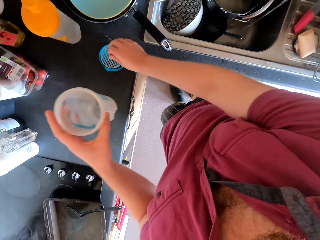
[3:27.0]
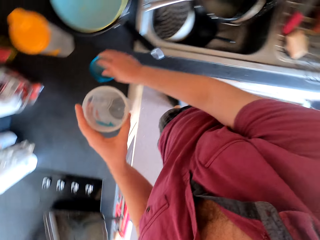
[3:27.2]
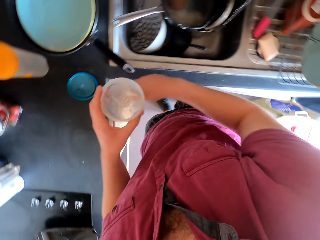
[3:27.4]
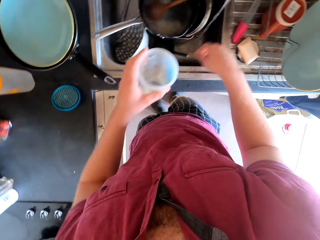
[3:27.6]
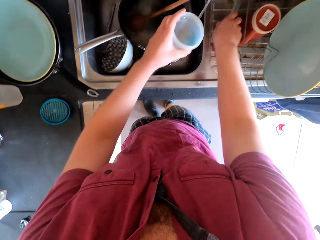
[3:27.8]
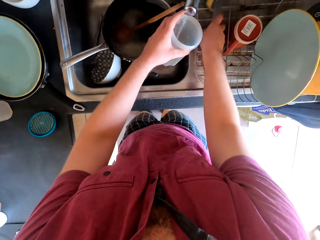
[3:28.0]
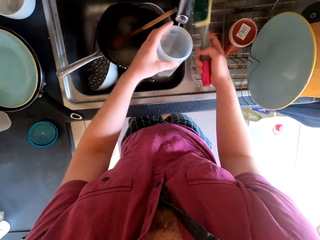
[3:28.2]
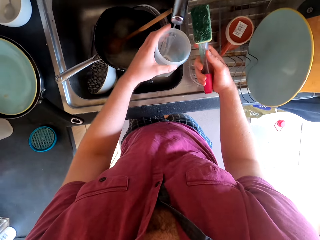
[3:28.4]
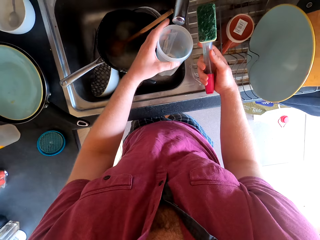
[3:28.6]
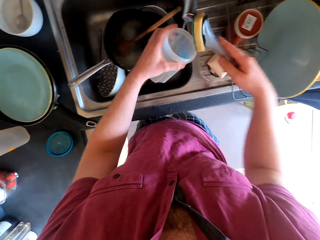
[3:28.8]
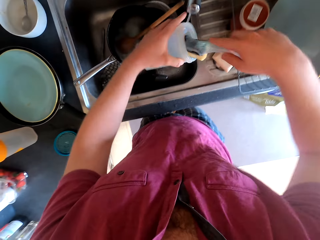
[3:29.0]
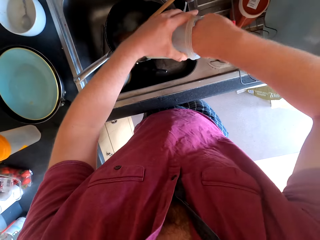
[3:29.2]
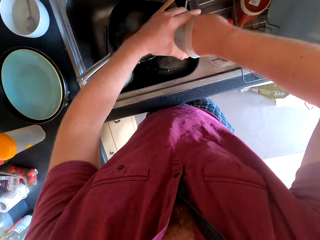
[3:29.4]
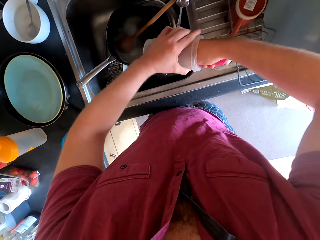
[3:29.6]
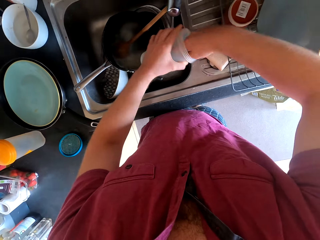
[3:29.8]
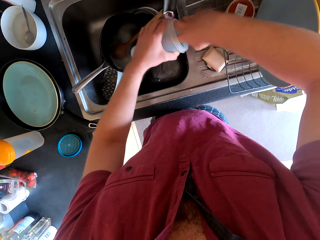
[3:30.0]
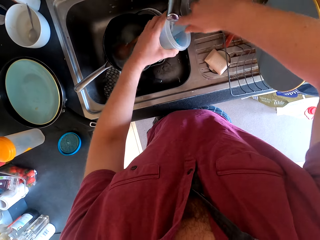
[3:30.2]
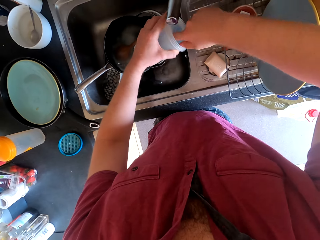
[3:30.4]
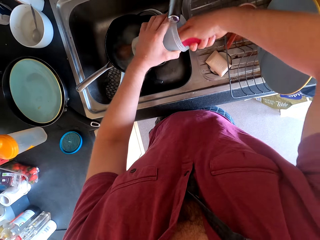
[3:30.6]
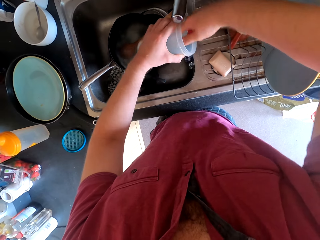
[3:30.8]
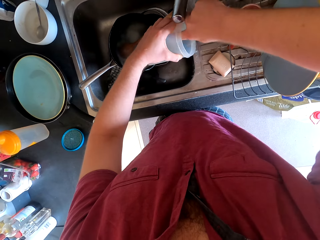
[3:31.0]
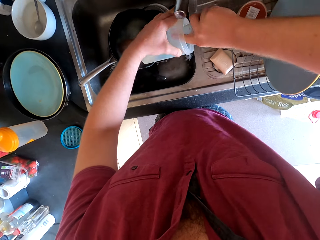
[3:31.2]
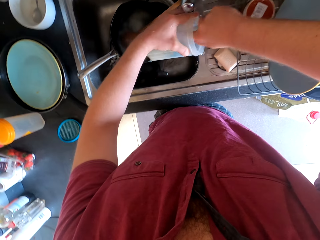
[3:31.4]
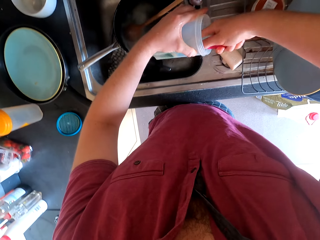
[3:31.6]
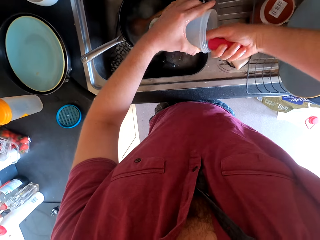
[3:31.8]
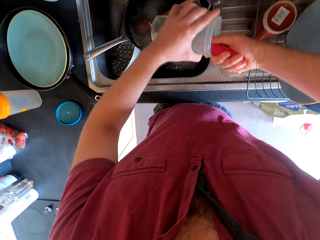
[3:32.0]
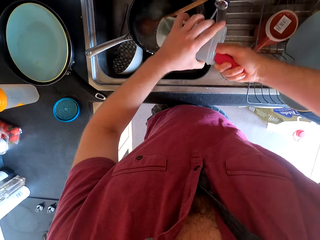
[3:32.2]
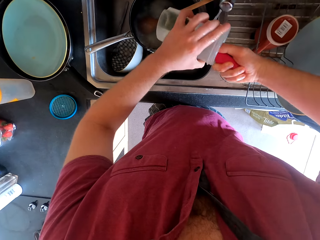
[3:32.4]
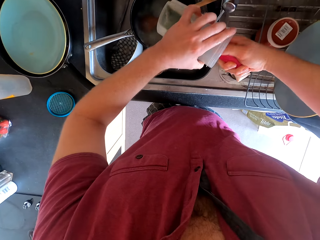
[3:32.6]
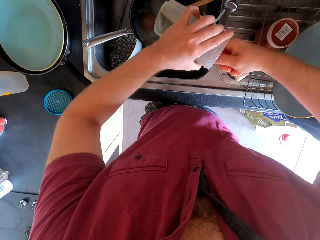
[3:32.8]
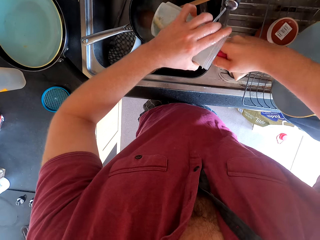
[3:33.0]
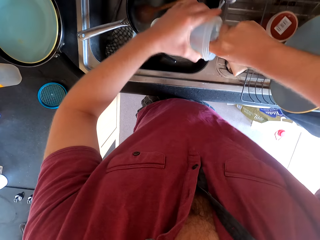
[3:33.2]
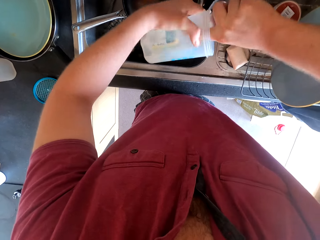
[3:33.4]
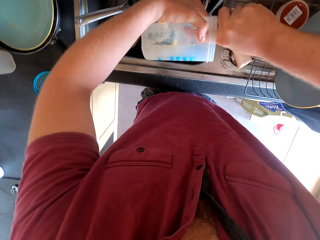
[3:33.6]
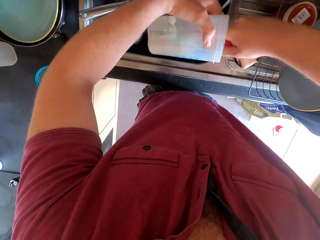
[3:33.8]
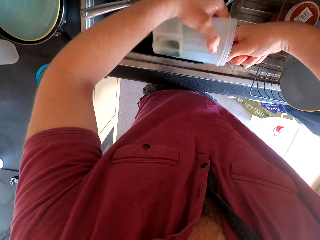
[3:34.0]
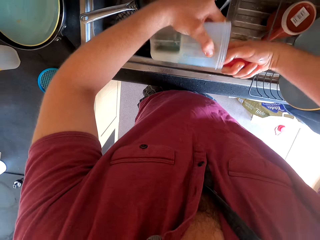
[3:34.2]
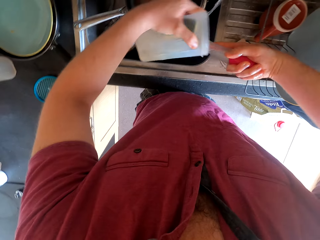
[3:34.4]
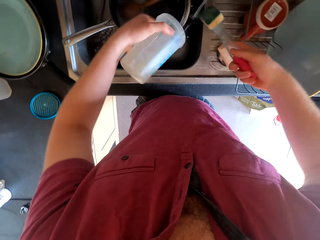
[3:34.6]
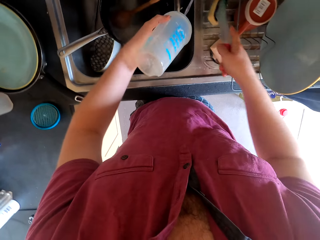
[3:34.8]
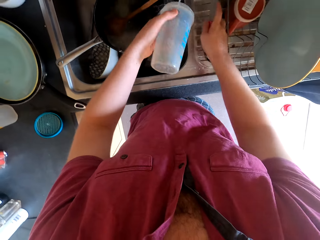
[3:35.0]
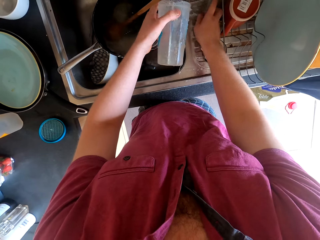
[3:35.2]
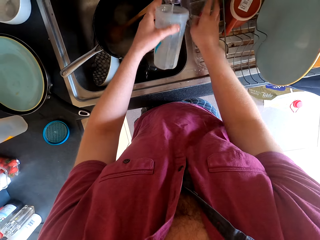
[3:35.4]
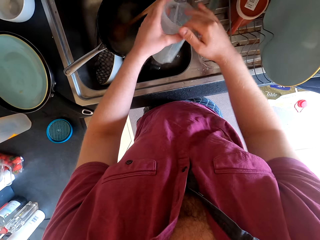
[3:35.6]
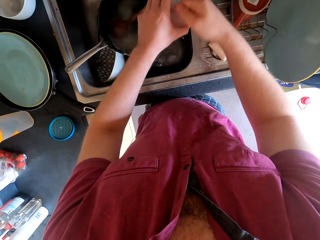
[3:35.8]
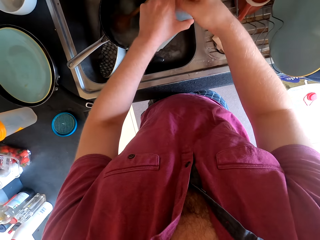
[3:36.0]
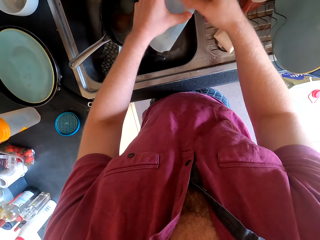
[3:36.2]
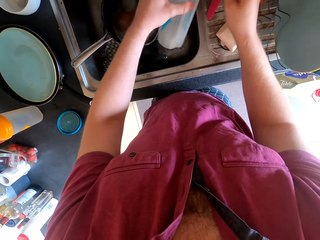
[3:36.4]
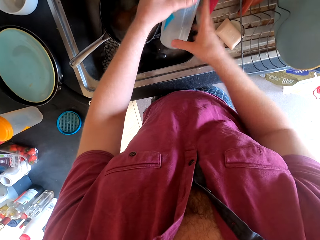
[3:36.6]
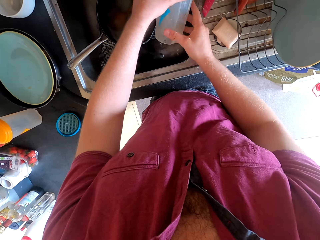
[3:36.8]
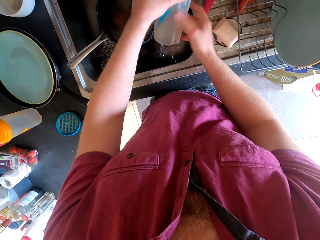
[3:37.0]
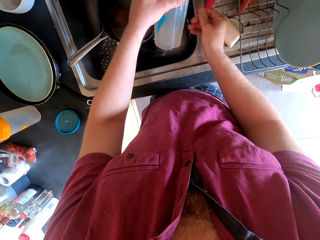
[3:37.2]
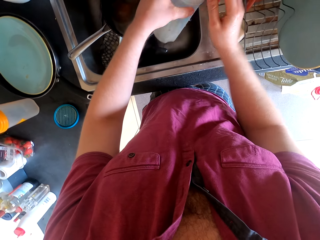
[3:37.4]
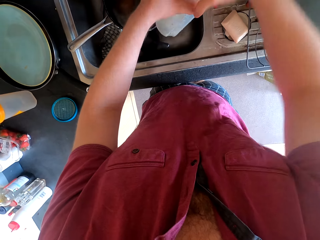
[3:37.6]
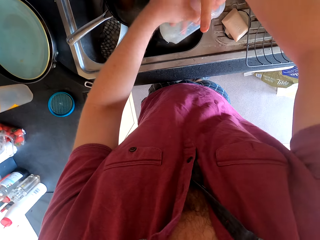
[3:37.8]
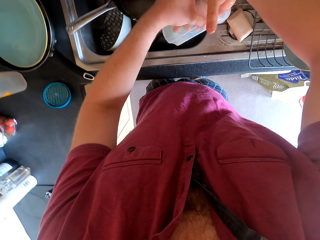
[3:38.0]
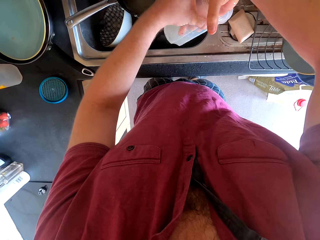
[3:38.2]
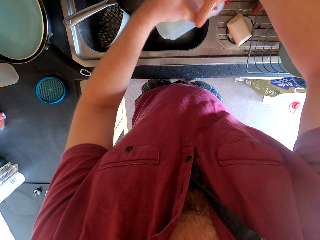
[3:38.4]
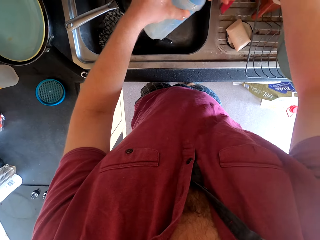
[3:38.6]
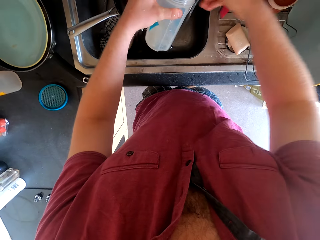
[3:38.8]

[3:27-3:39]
The camera wearer removes the bottle sieve or filter. They put the sieve on top of the bottle lid. They put water in the bottle. They pick the washing brush on top of the sink. They wash the bottle with the washing brush. They place the brush on a rack. They rinse the bottle.

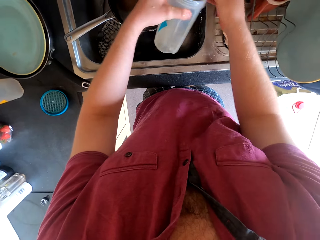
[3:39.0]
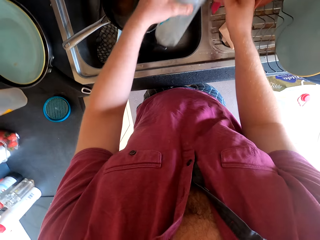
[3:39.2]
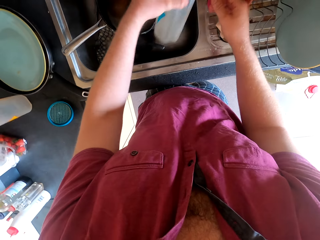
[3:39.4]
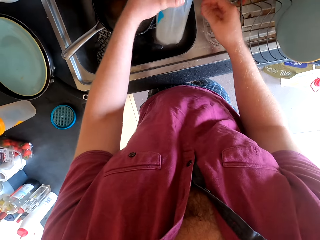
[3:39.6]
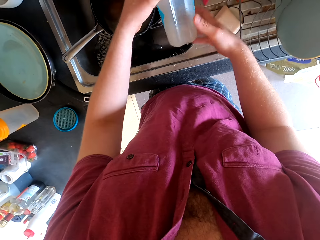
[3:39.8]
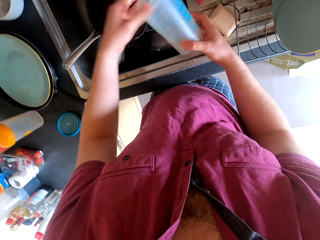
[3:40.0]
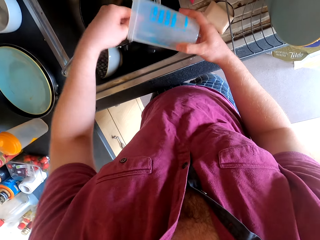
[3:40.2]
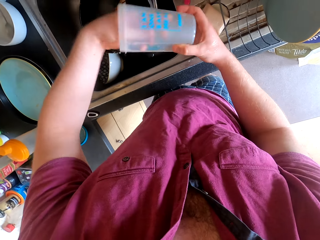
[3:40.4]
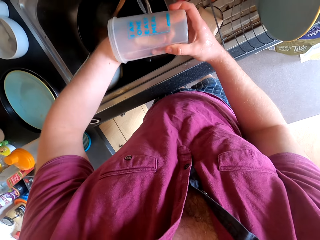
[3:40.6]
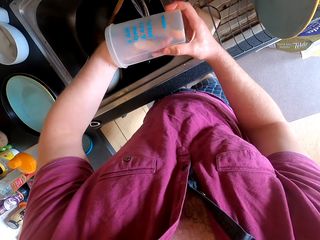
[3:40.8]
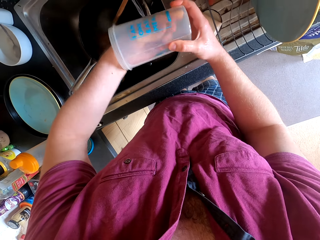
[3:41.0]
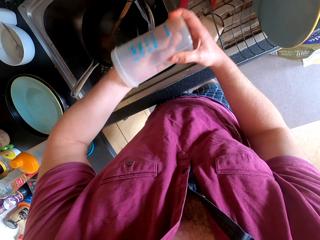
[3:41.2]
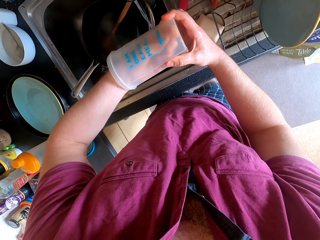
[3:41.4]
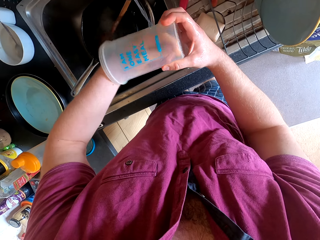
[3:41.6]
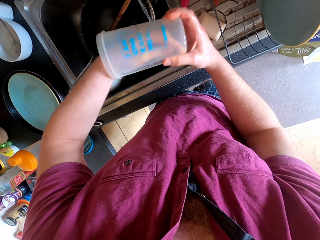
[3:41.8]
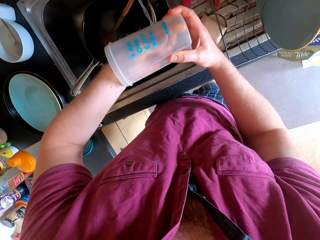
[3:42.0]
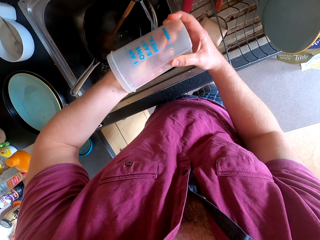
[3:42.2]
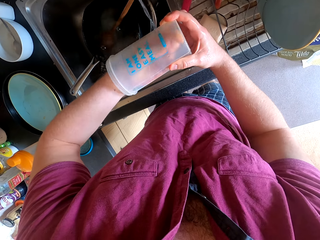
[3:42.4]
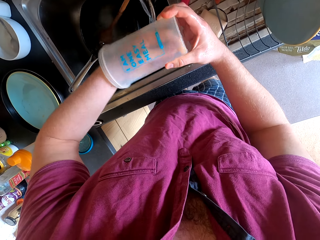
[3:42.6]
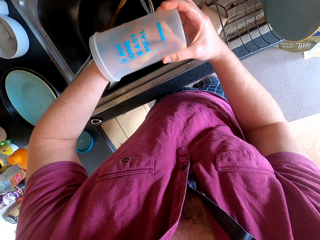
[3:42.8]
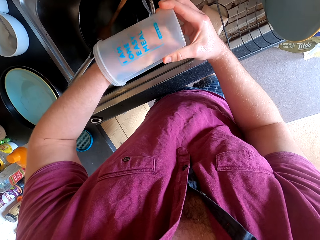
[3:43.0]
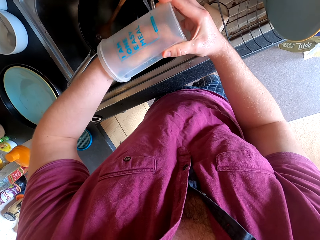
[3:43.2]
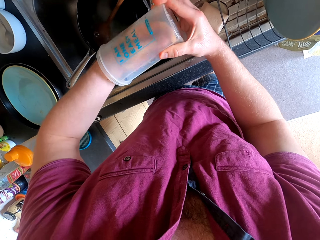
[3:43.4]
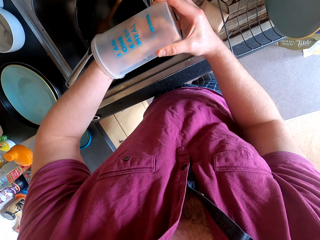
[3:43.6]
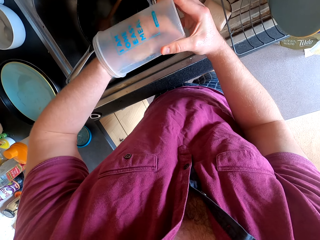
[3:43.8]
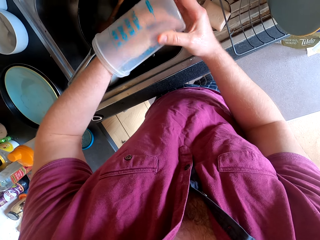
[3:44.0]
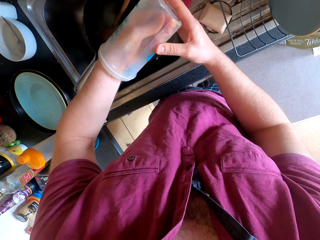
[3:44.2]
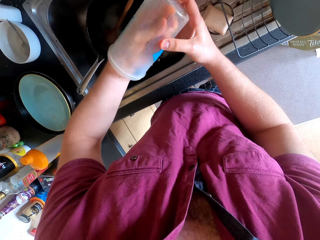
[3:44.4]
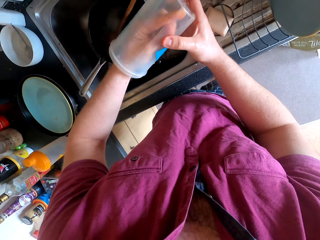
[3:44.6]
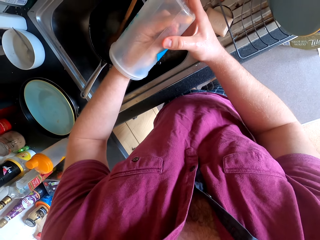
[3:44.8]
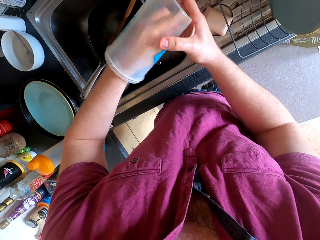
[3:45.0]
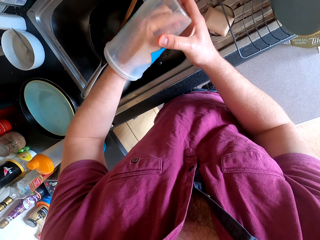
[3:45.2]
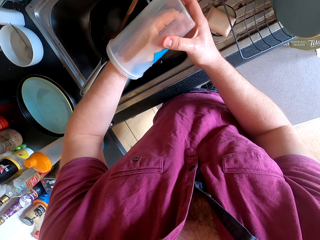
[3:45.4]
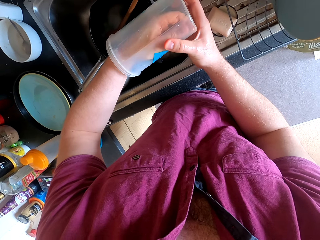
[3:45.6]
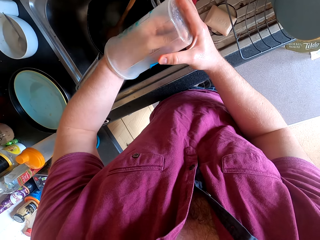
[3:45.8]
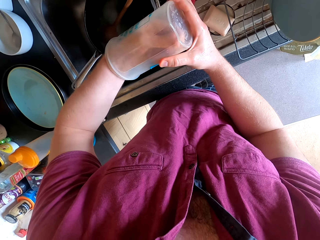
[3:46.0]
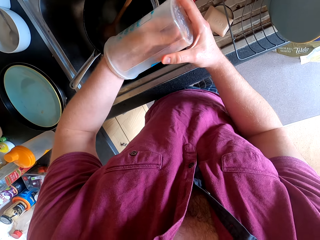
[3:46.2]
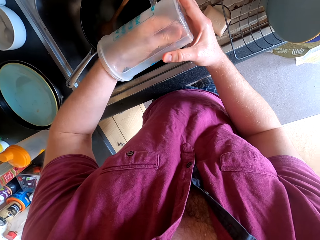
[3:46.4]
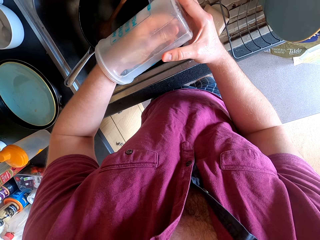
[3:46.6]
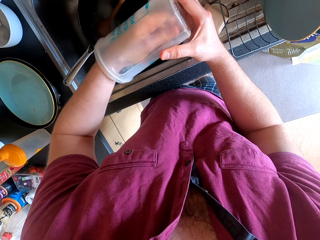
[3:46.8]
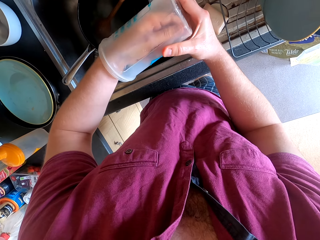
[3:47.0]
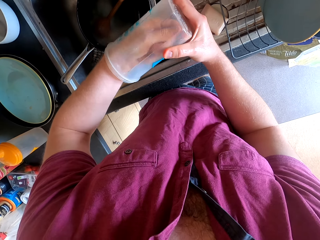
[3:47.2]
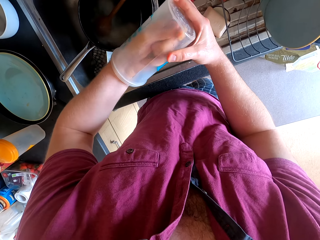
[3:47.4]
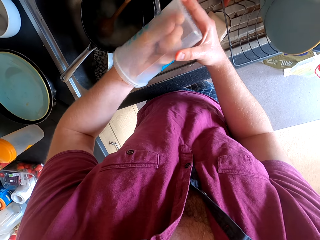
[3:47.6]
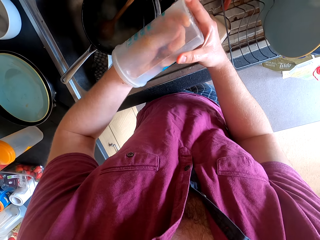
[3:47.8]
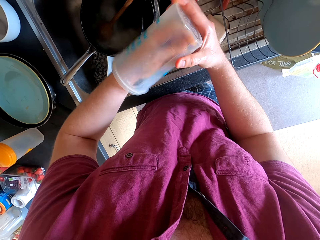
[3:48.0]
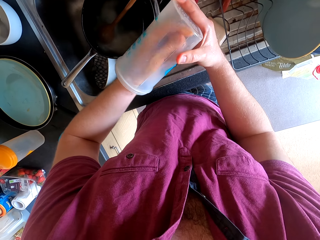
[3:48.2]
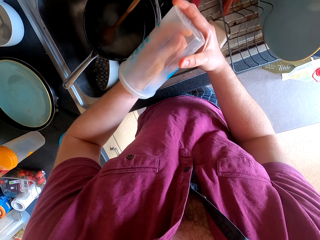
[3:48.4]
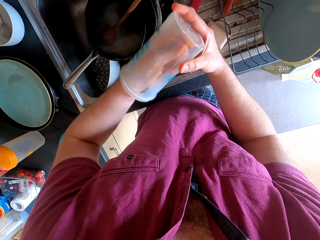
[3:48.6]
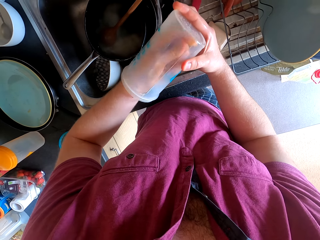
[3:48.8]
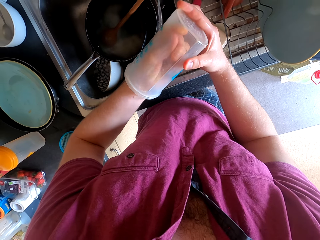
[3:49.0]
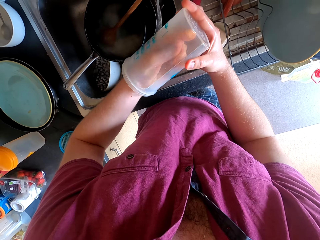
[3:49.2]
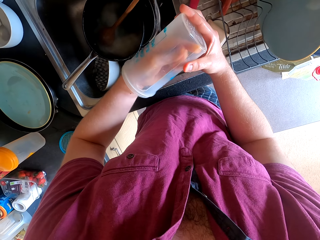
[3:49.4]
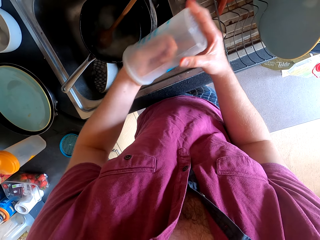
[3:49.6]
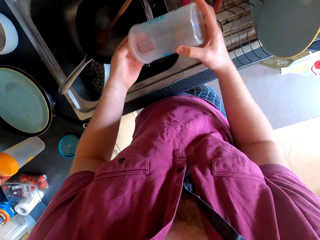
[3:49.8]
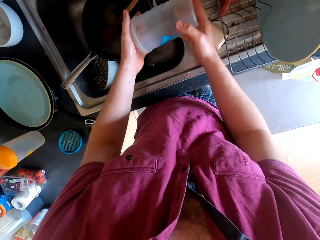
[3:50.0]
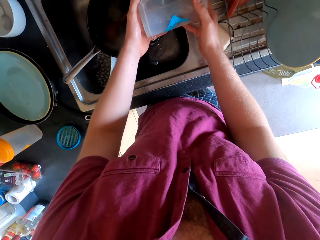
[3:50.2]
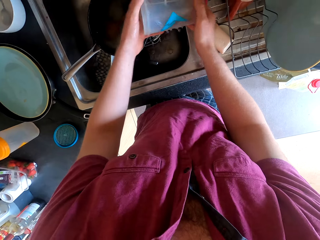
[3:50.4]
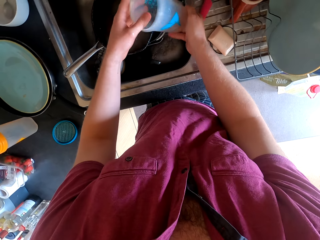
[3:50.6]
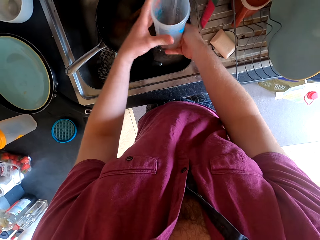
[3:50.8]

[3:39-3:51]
The camera wearer washes the bottle. They wash the bottle again.
